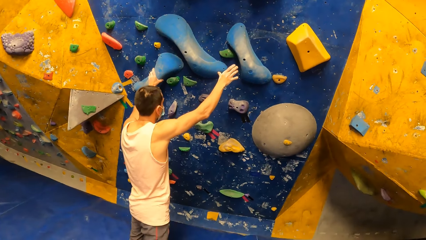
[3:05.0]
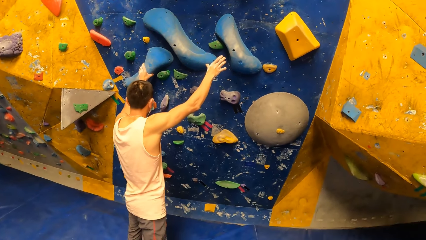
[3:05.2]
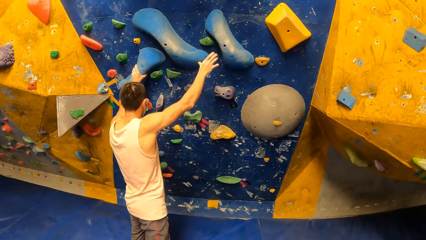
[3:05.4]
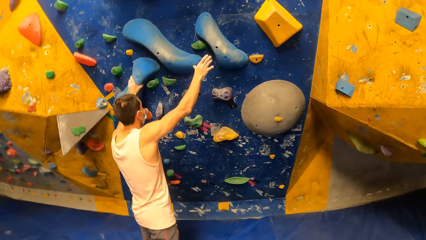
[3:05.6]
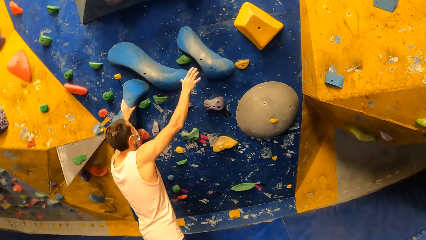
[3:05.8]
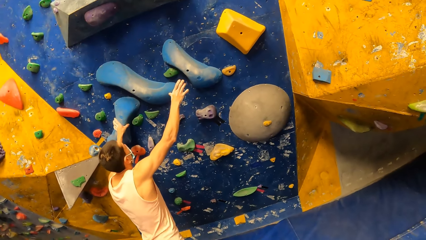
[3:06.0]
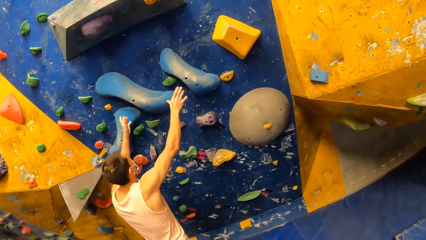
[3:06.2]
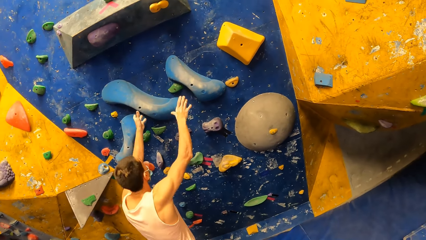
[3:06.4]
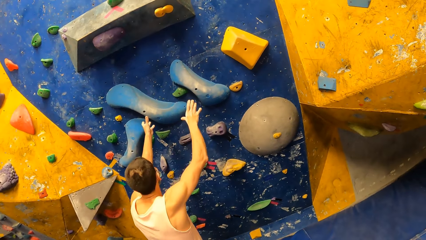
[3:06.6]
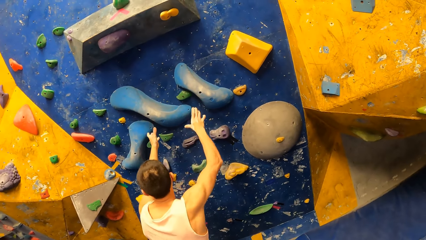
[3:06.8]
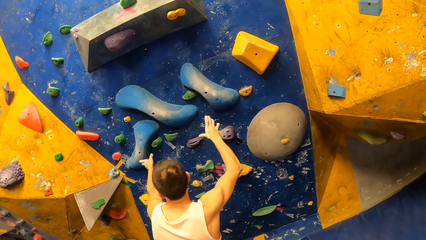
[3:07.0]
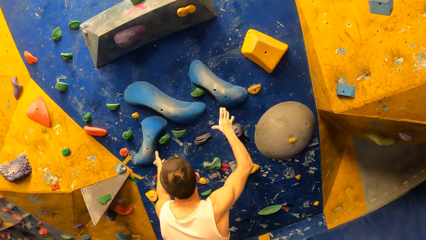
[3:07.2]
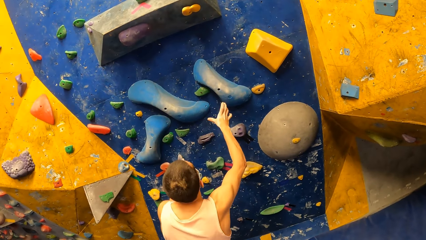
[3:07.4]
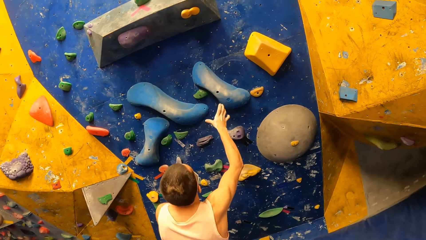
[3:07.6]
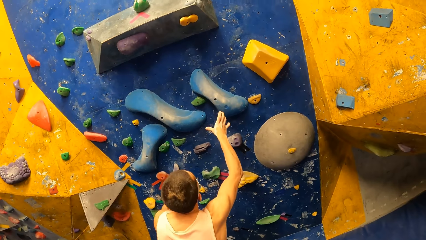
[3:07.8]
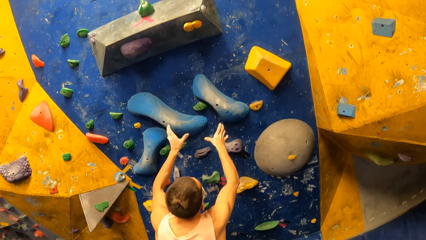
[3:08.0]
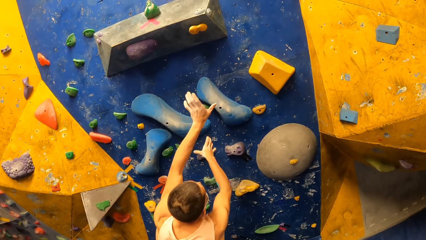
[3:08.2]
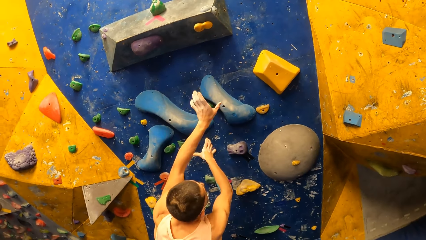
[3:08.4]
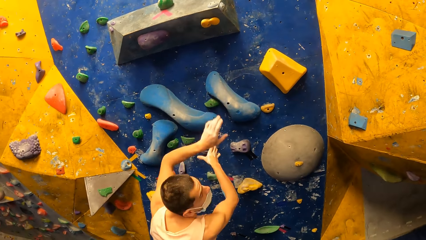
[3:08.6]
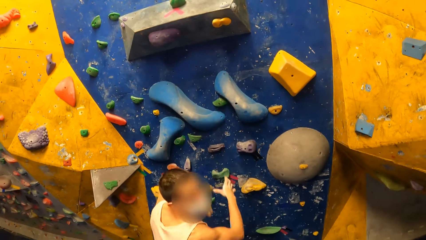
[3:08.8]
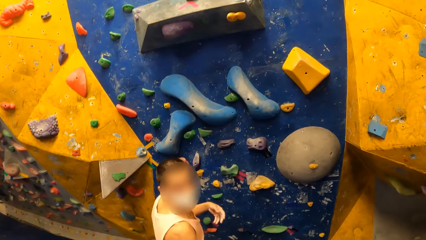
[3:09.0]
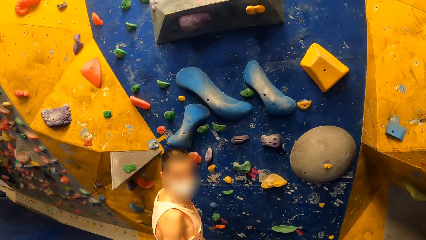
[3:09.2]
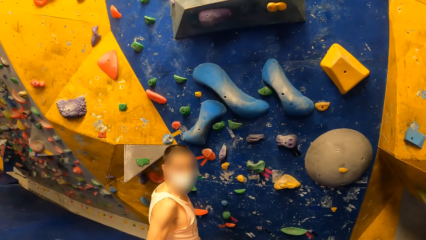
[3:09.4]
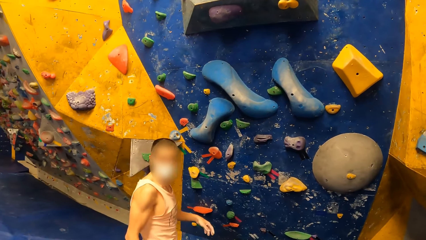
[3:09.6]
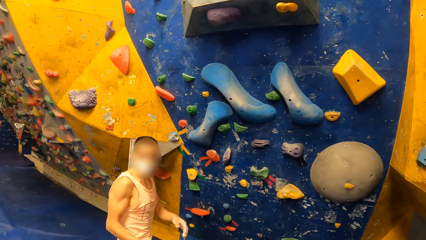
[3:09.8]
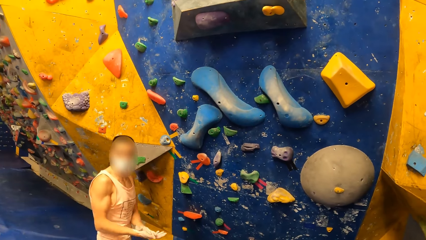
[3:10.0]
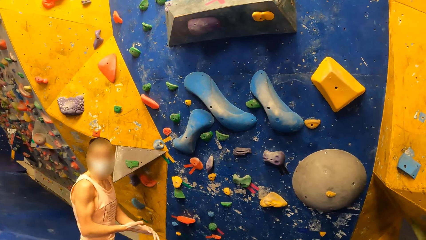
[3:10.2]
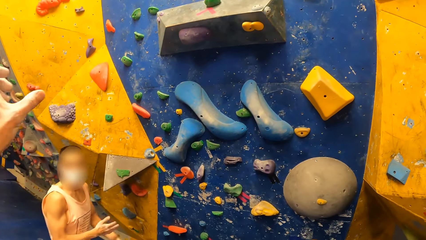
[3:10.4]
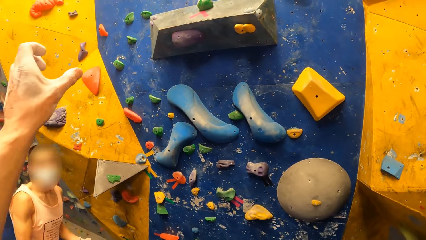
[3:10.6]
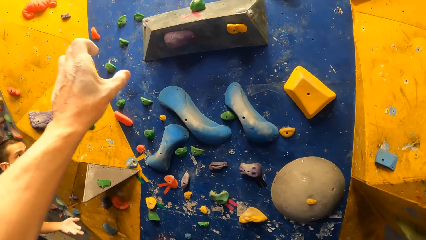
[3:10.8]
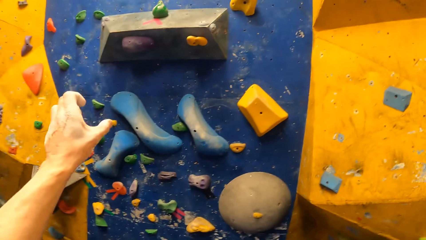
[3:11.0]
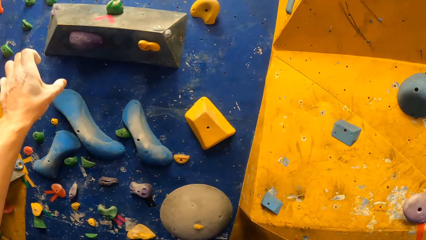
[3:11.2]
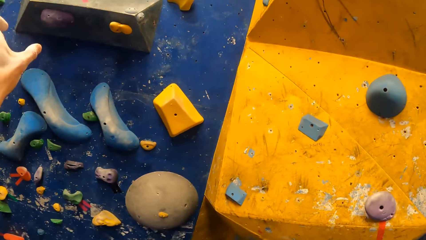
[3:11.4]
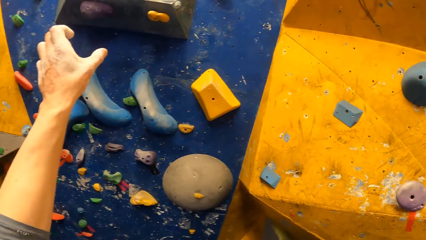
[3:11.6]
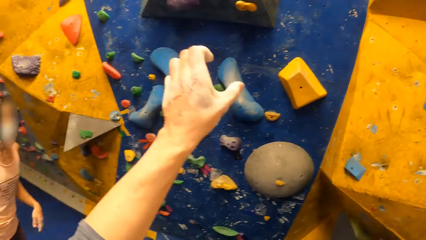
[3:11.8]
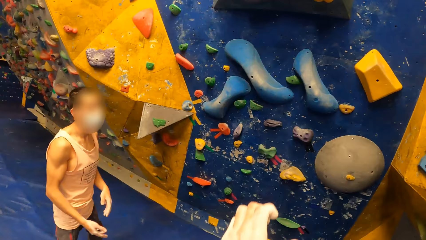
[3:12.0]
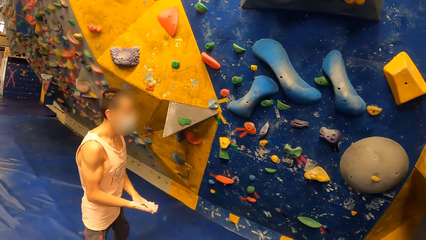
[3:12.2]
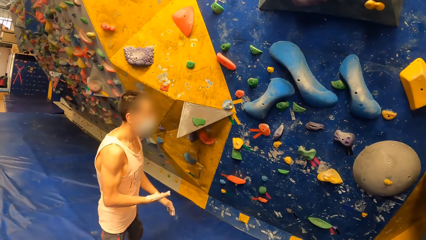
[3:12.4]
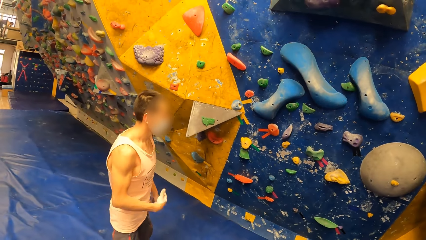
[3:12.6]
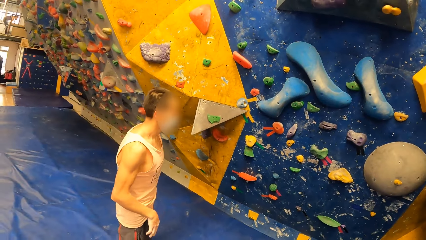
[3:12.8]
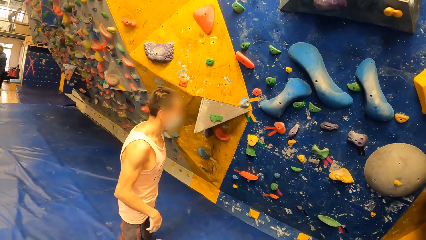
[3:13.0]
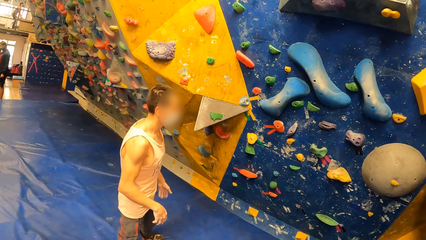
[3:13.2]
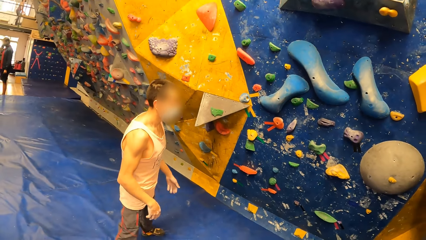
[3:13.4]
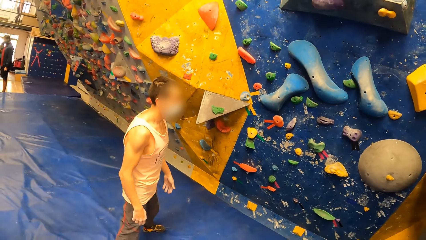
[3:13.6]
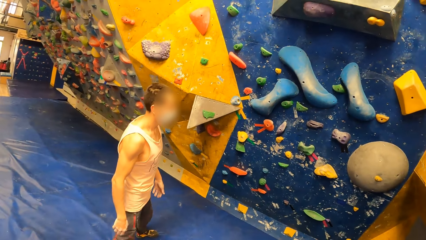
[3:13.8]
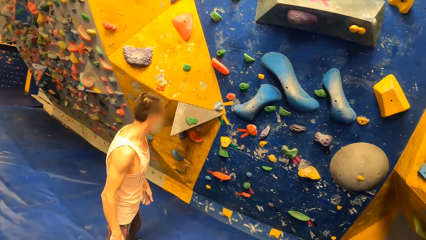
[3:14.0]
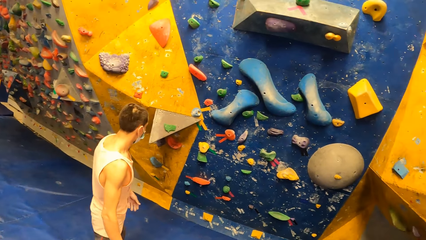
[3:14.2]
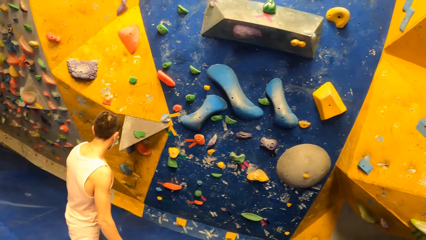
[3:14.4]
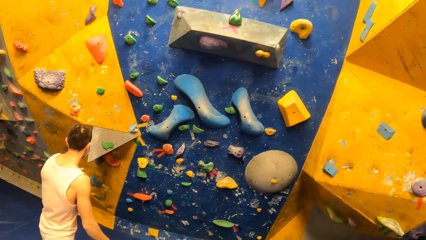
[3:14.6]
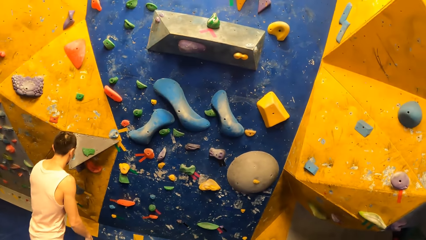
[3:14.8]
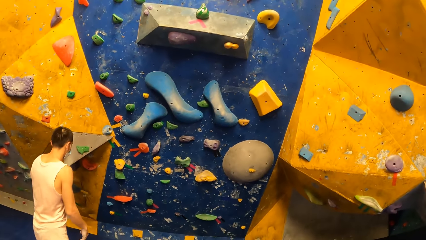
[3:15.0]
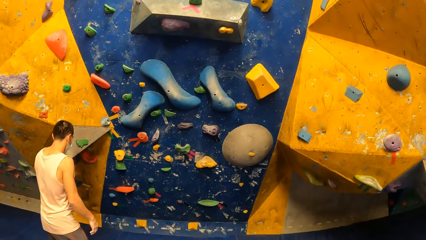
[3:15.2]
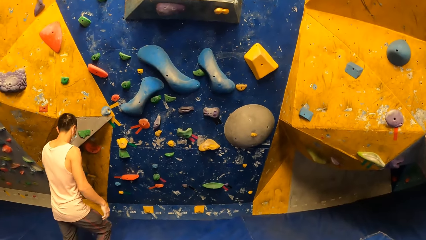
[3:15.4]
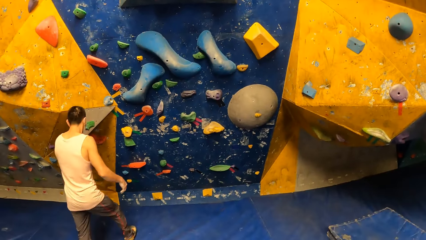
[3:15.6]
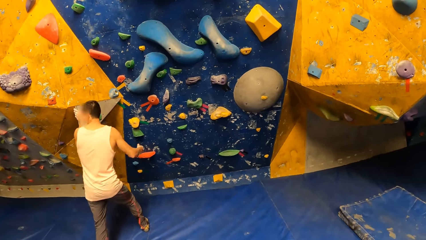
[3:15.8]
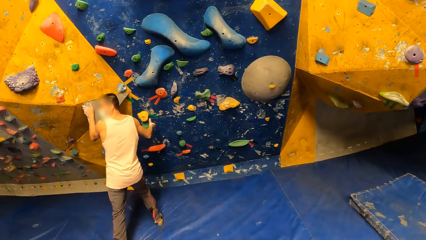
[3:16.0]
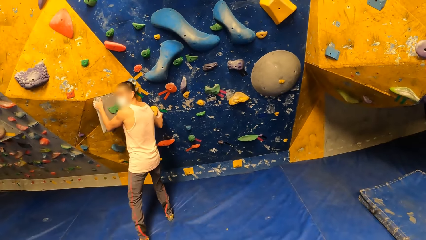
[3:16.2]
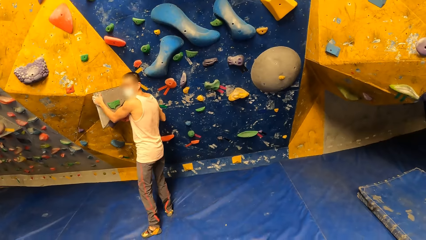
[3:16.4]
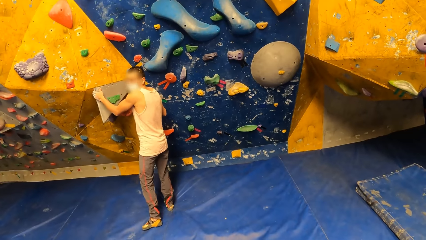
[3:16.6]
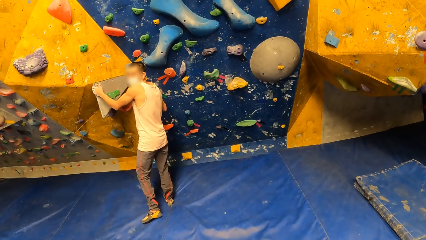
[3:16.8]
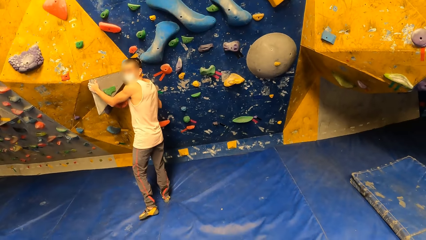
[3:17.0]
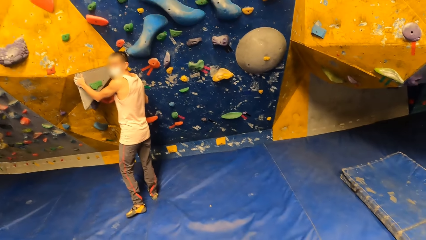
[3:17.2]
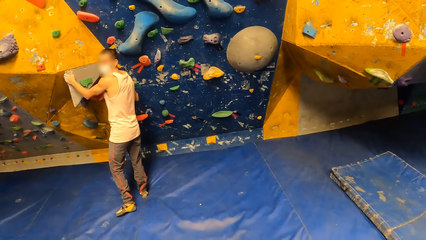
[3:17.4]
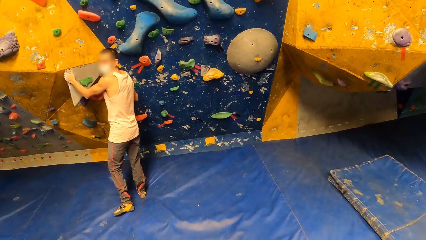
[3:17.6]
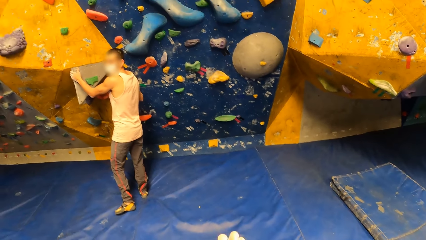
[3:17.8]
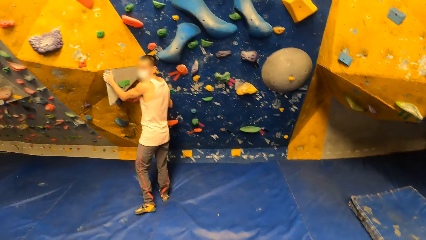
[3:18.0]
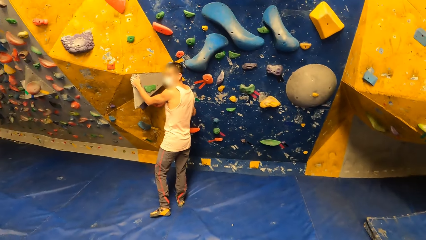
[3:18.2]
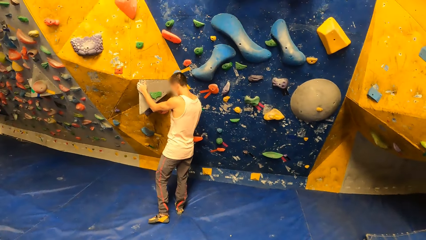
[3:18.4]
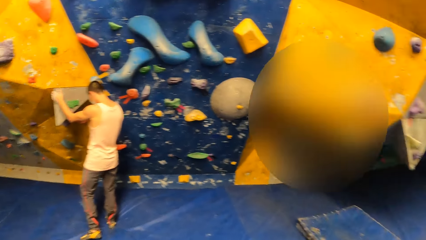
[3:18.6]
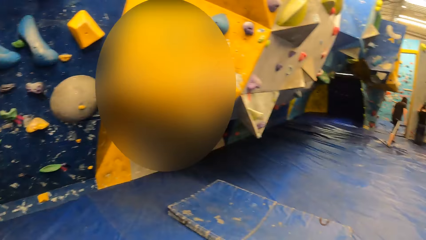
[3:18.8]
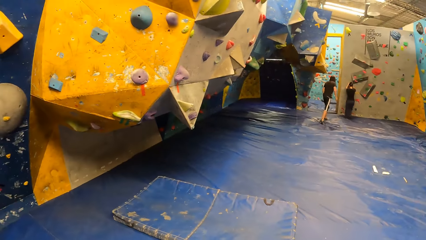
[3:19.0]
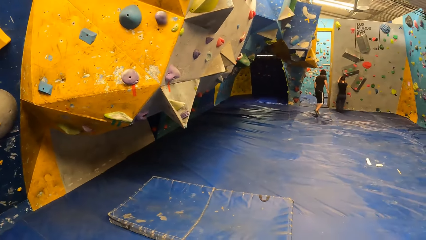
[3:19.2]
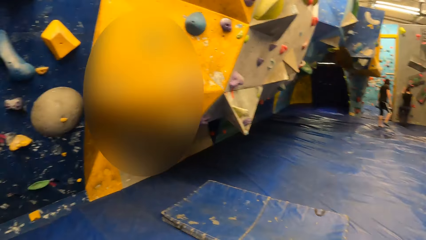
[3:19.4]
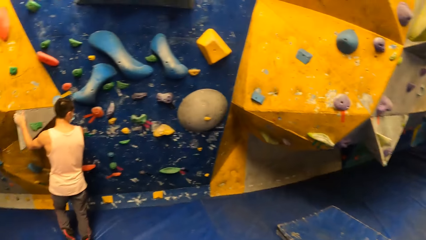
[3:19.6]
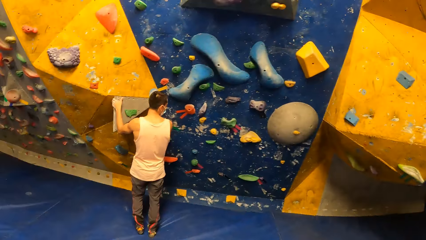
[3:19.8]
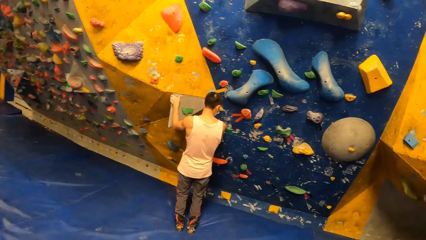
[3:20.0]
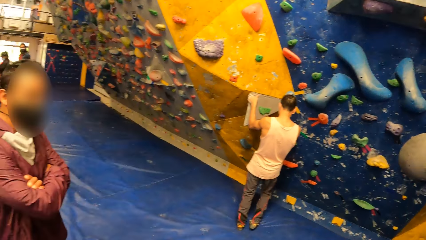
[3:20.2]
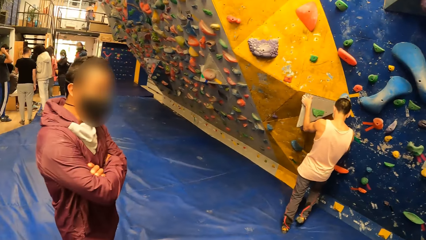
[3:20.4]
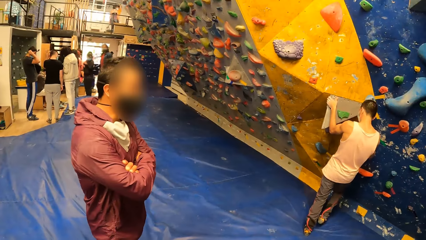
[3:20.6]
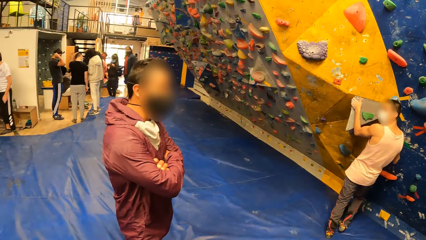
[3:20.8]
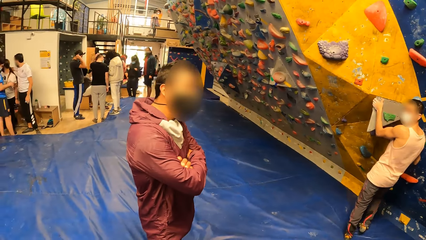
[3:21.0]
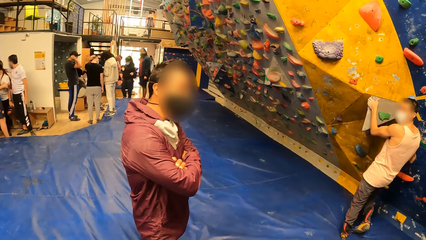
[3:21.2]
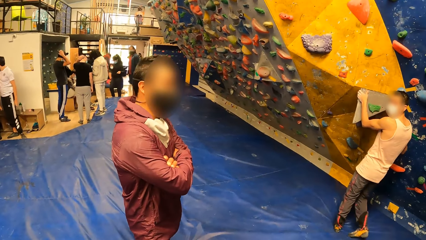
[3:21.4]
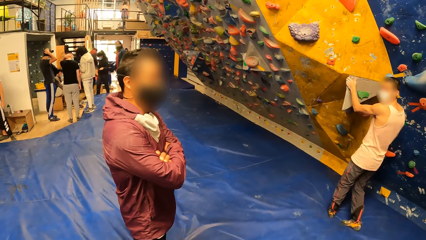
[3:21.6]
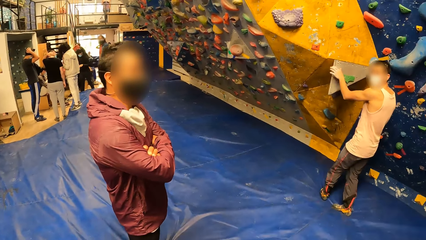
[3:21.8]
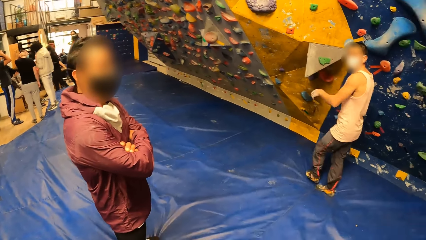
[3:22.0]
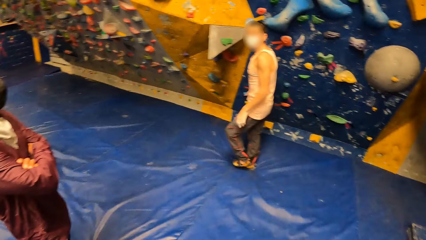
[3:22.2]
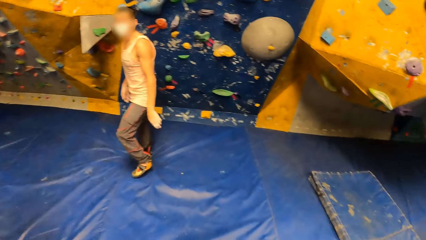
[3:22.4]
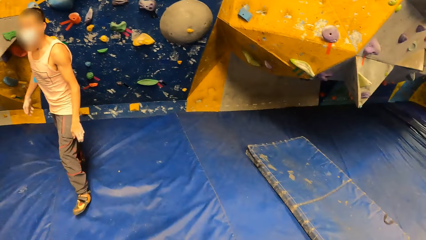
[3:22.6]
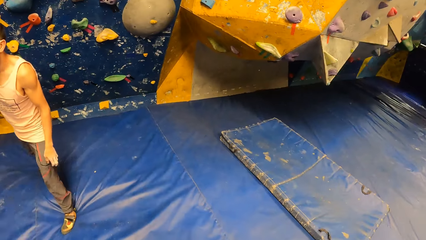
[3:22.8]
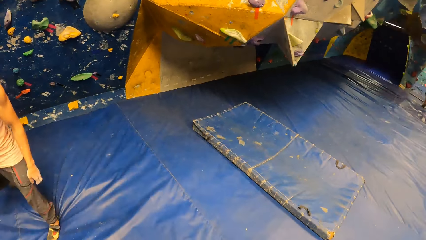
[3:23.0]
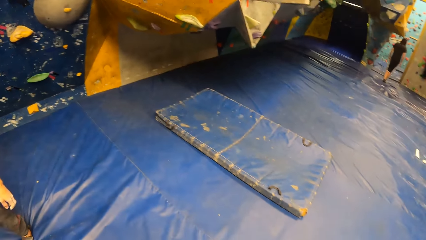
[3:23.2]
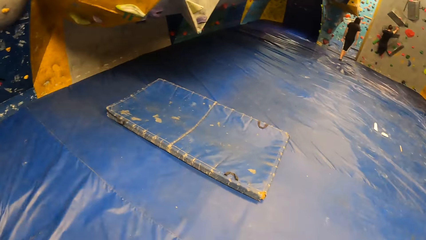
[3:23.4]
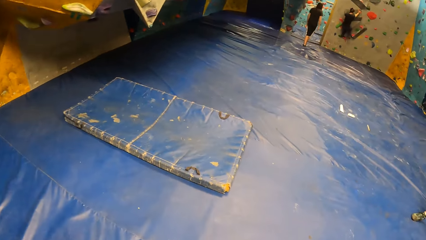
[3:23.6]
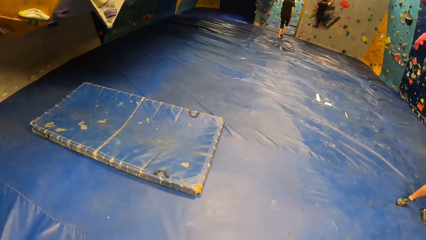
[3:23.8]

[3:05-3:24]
The camera wearer does a hand gesture. They interact with a man. Another man grabs the crag with his left hand and holds a crag with his right hand. The camera wearer converses with the man and the other man. The other man removes his left hand from the crag and walks towards the first man.
